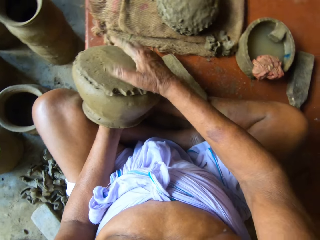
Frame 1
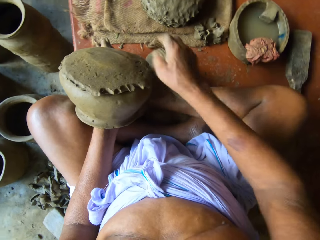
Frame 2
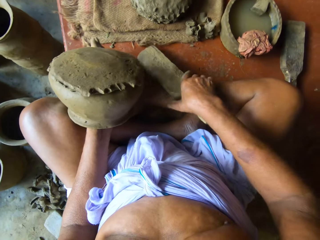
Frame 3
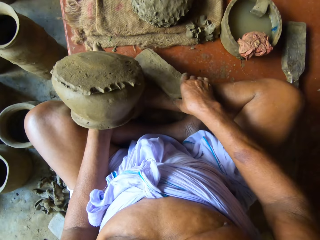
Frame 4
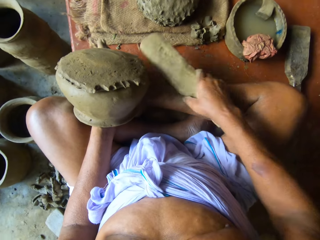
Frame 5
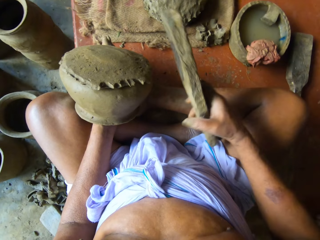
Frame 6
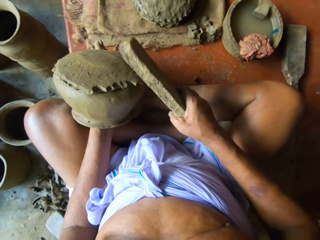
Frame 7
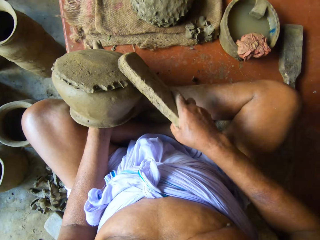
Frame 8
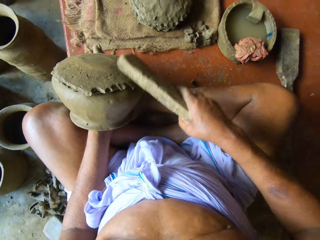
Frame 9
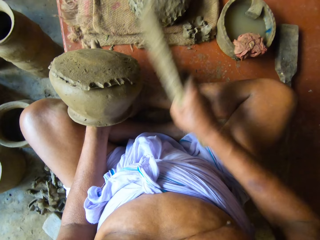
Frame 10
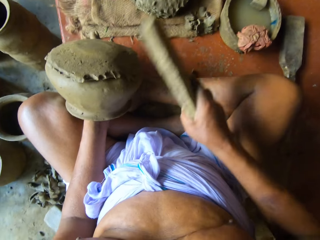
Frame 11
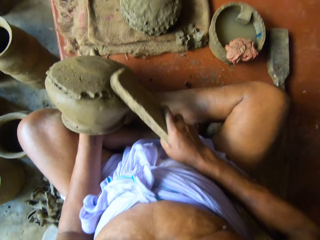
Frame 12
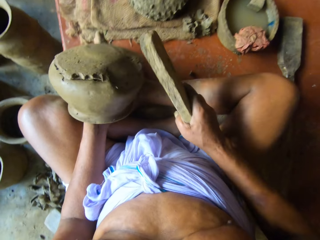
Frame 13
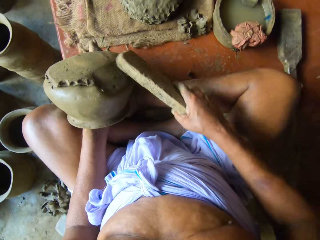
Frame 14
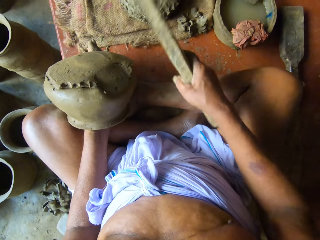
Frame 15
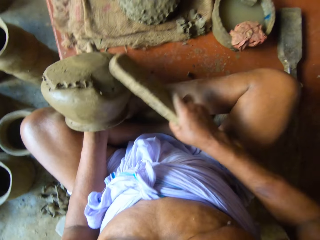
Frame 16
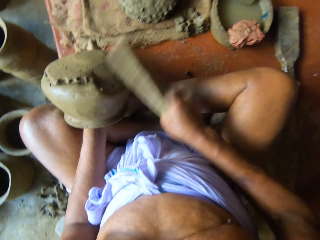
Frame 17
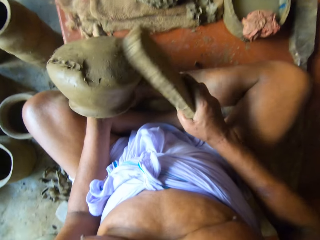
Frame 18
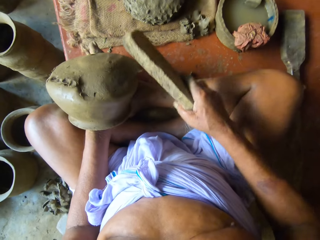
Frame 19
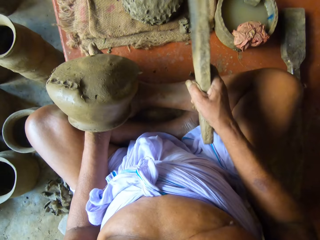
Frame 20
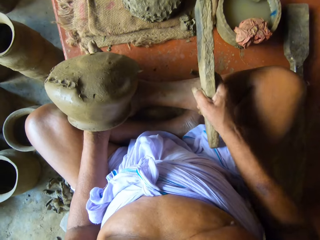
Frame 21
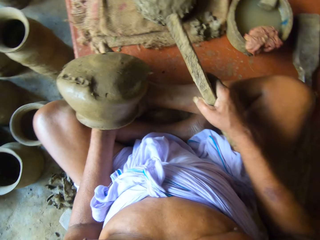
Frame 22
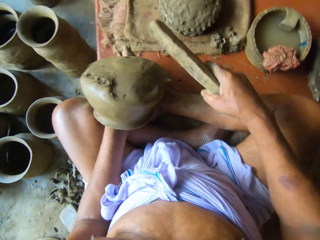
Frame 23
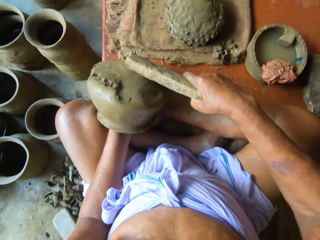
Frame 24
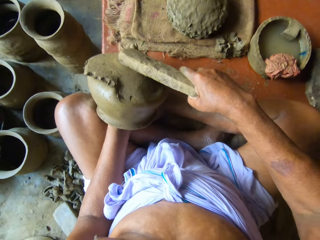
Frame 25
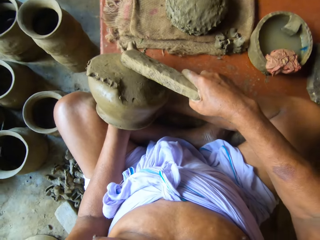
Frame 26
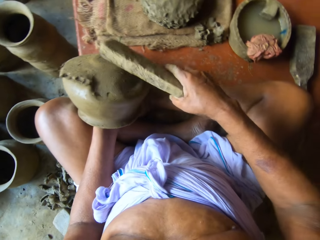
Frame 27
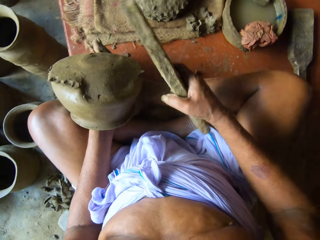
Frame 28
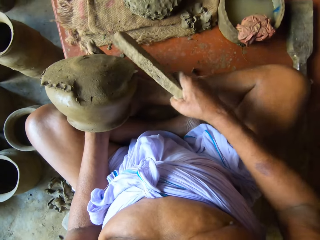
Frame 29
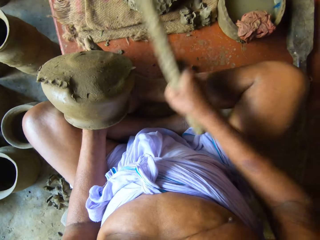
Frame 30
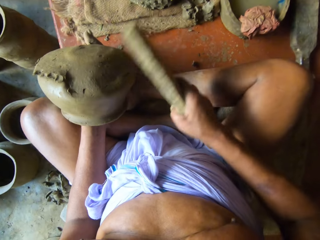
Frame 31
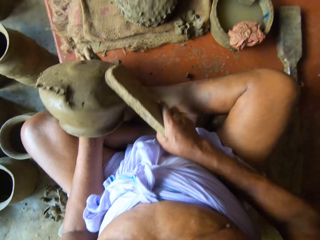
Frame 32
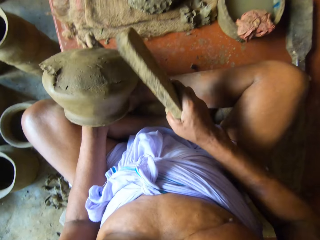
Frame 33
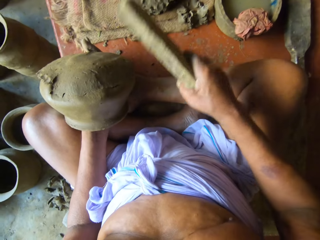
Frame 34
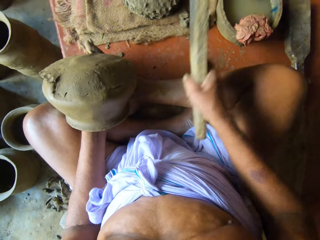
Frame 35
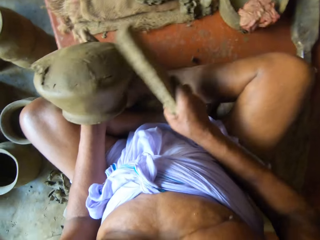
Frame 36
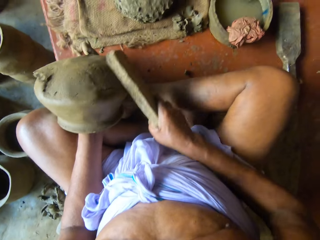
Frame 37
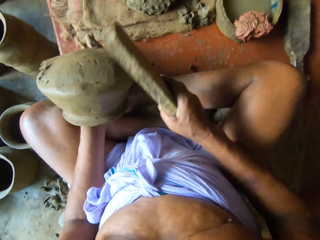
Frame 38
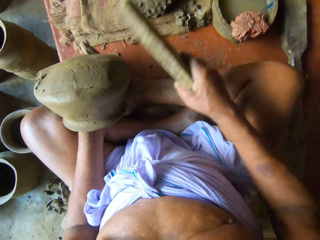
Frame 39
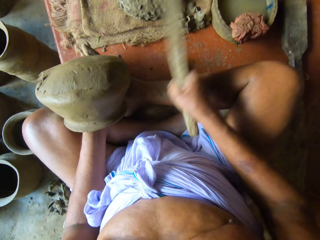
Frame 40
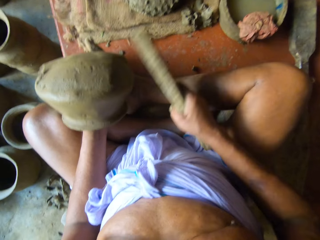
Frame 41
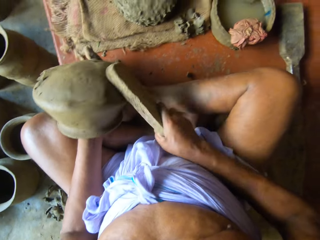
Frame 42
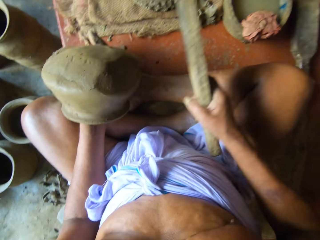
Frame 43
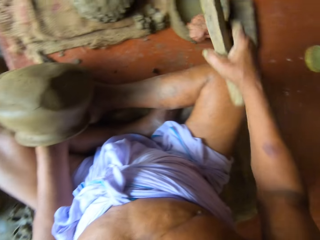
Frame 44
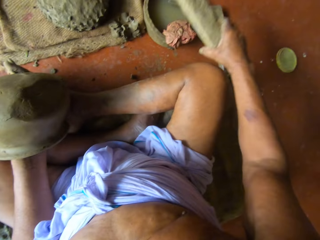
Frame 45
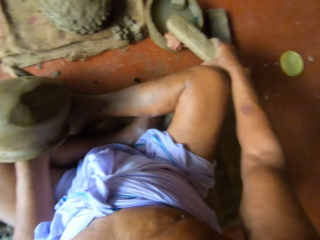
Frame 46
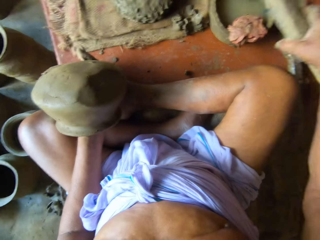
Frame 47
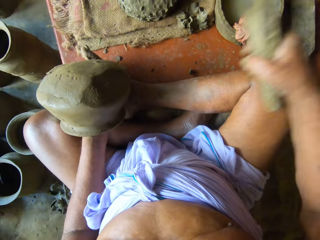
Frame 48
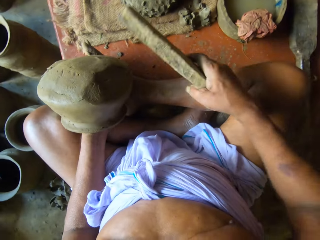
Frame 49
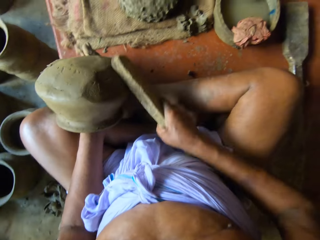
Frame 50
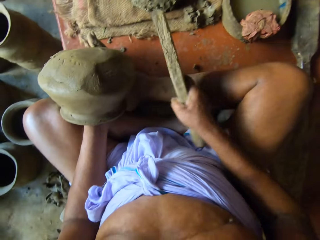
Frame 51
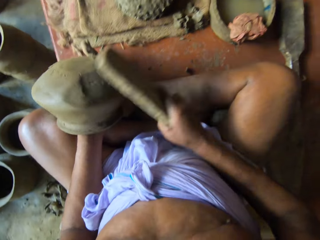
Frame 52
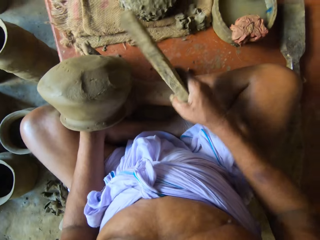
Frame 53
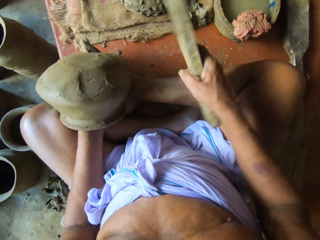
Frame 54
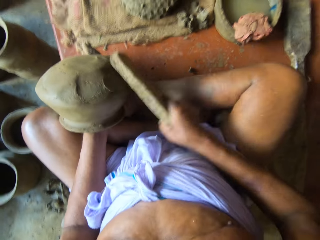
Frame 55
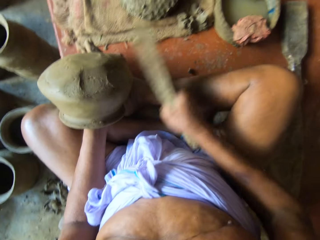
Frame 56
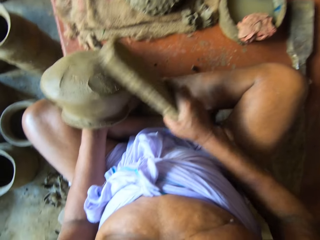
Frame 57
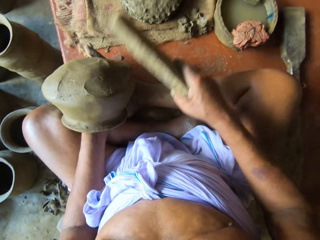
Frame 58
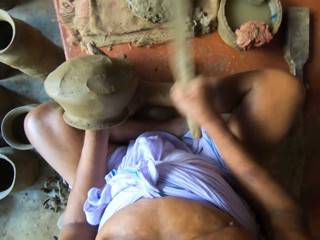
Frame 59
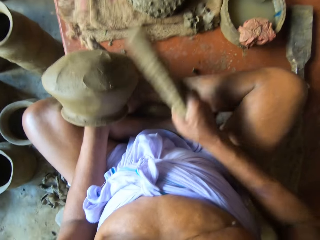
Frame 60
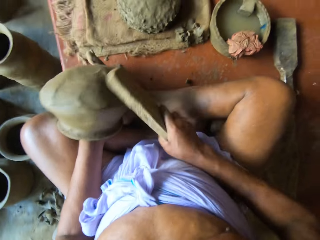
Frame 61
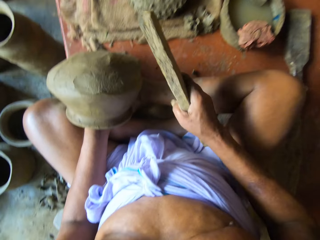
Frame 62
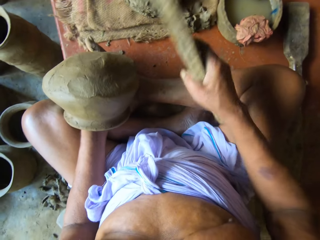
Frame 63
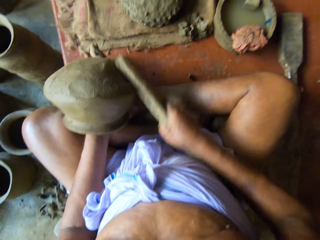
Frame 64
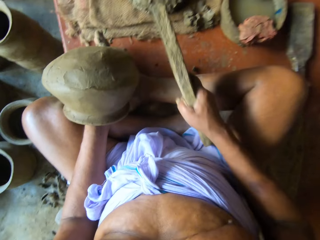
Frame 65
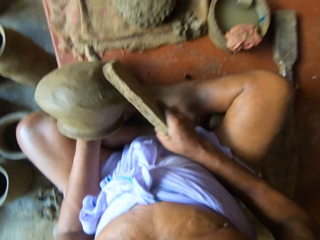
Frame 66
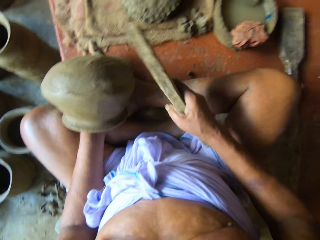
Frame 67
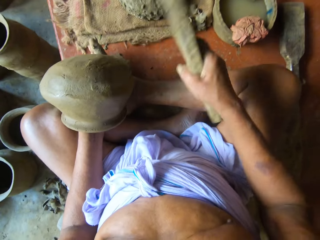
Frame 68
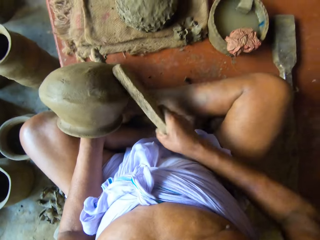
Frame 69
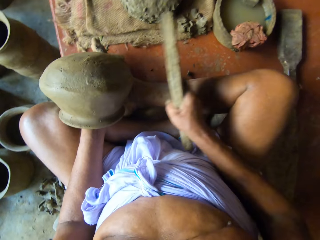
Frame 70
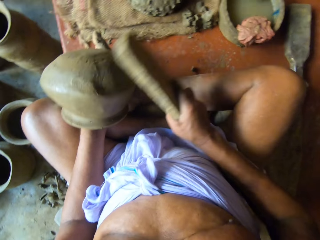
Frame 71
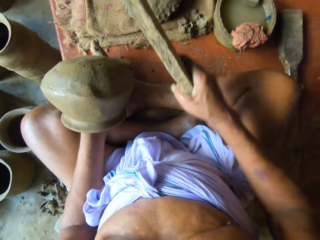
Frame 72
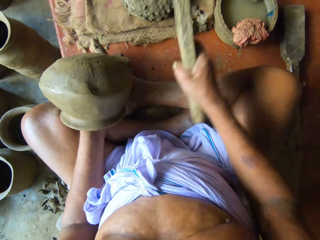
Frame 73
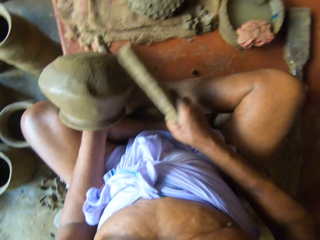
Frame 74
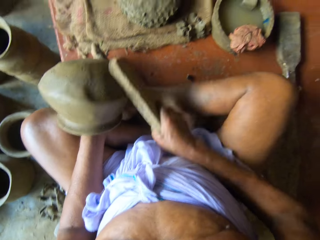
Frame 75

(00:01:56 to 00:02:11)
The camera wearer picks up the paddle from his right leg with his right hand. He touches the clay slab over the clay pot on his left hand with the paddle in his right hand. He shapes the pot with the wood. He beats the clay pot on his left hand against the clay anvil in his left hand with the paddle in his right hand. He taps the cloth on the bowl of water on the platform with the paddle in his right hand. He dips the wood in the dish with water. He beats the clay pot on his left hand against the clay anvil in his left hand with the paddle in his right hand. He shapes the pot with the wood.

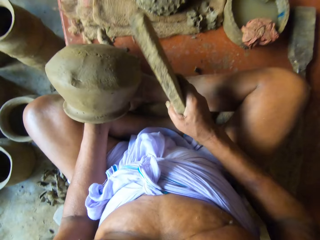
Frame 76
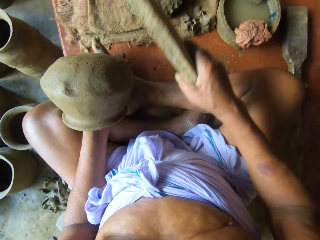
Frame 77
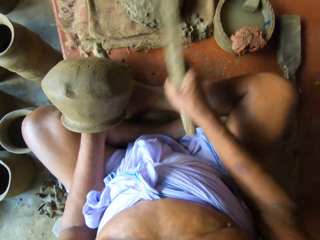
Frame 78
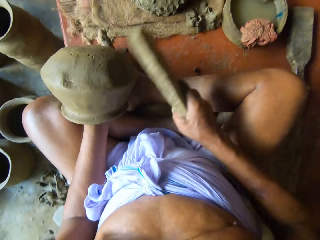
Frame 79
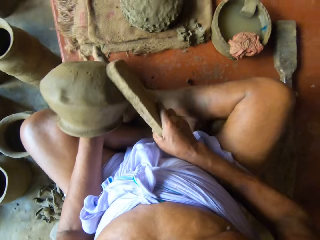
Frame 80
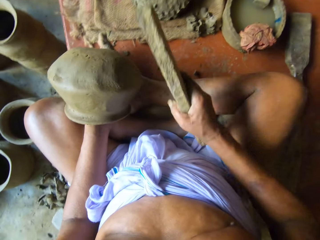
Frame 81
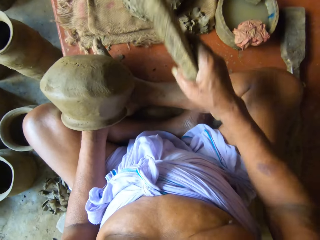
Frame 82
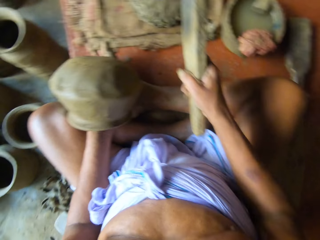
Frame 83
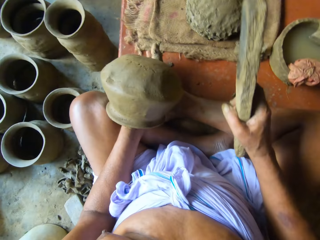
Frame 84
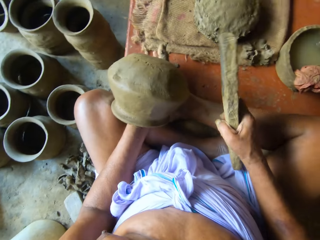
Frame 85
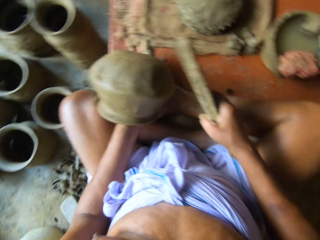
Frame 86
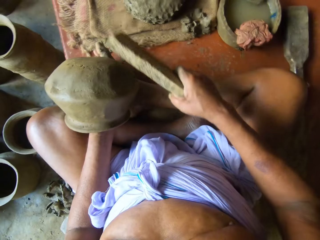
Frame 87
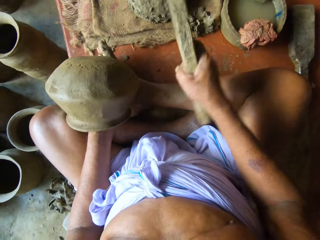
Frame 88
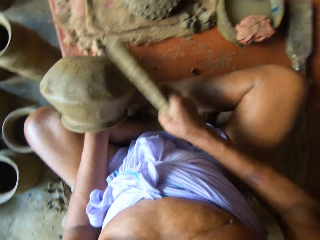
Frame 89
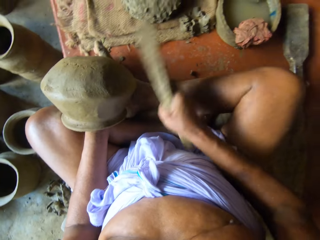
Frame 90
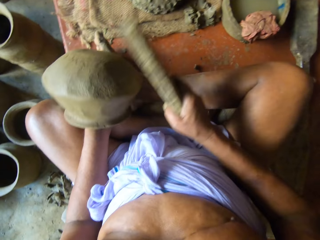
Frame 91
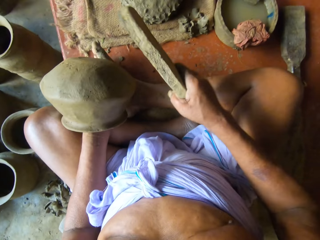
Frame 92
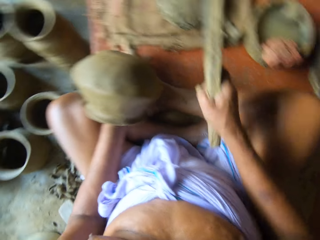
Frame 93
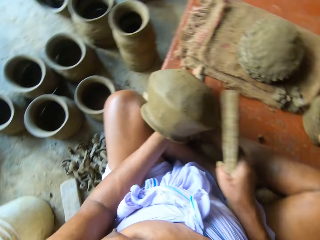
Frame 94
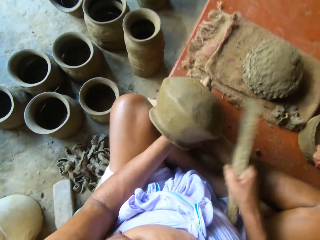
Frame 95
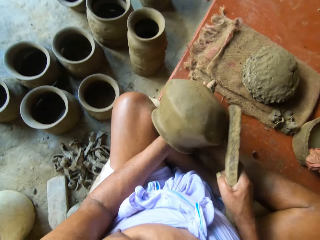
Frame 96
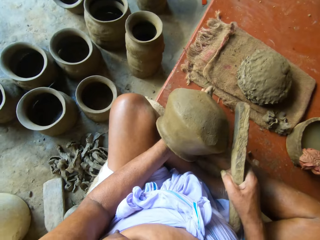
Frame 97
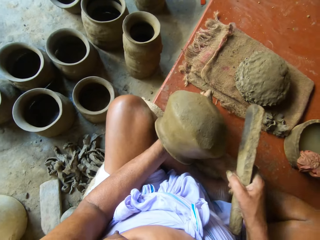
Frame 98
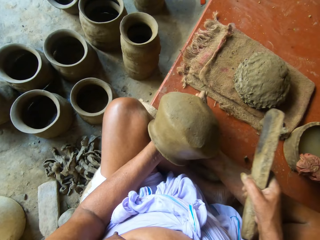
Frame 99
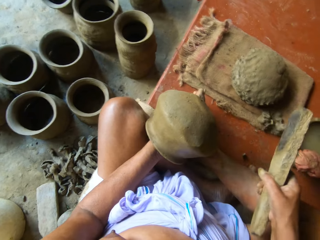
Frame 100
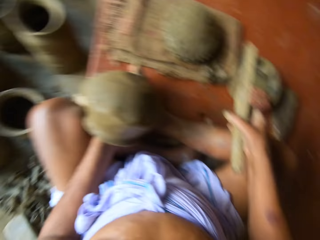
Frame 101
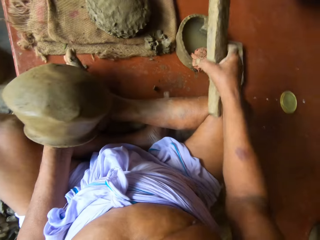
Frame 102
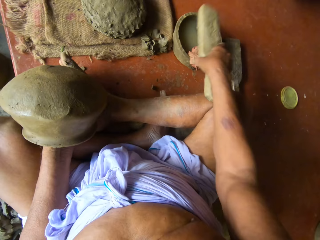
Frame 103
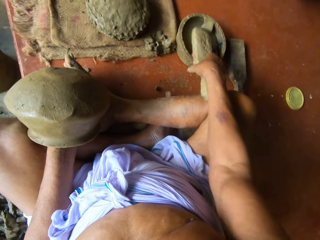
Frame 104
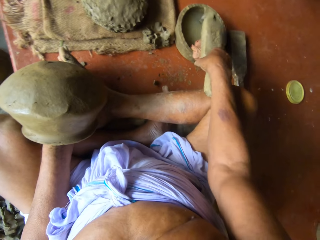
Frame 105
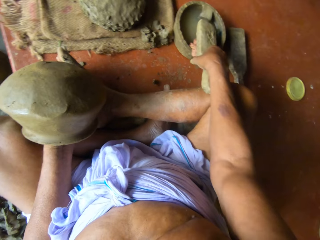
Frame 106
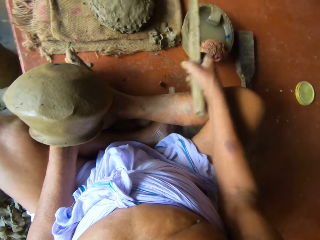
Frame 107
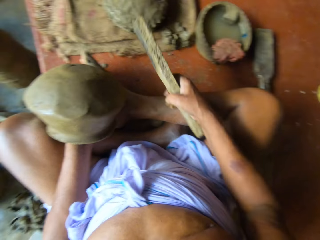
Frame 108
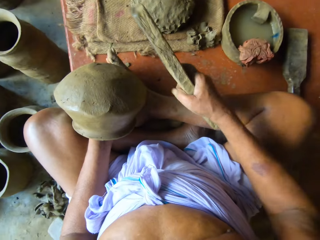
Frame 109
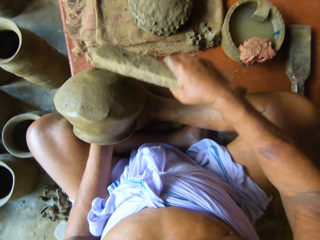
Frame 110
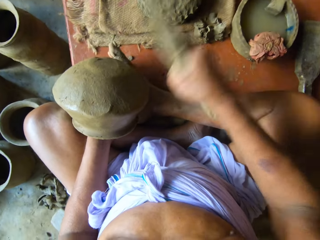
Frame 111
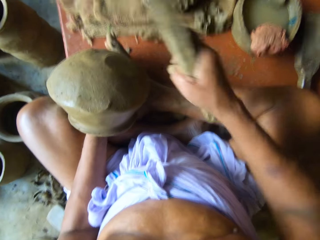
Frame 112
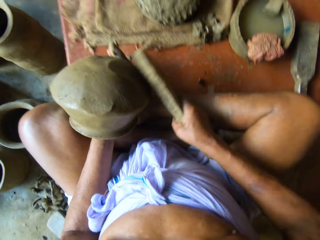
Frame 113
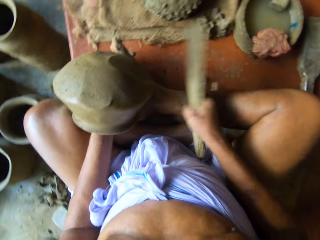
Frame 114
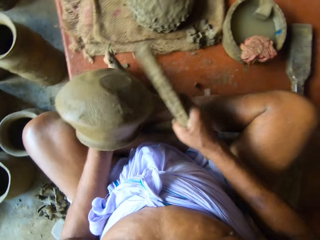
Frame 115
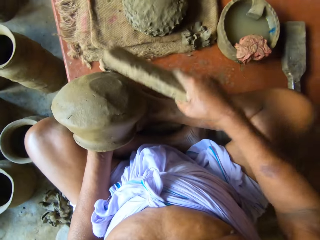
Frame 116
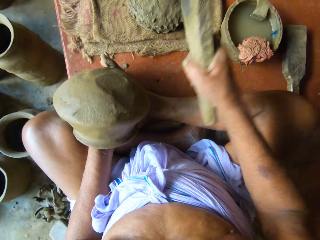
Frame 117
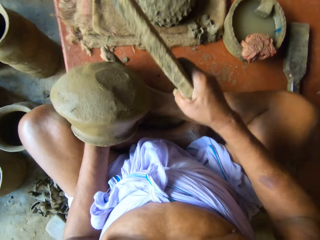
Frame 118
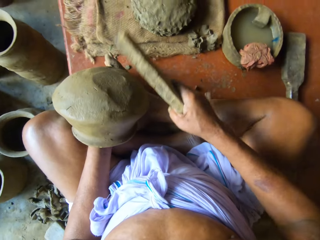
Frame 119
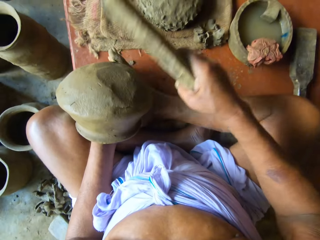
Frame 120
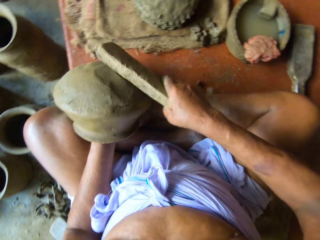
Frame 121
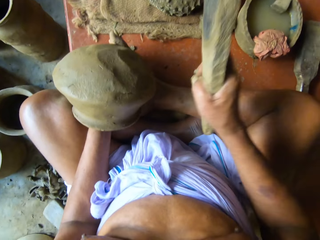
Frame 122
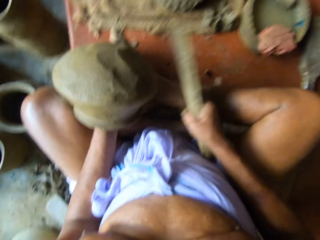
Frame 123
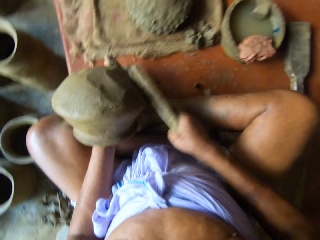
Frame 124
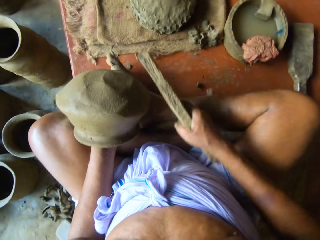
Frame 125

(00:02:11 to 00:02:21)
The camera wearer taps the cloth on the bowl of water on the platform with the paddle in his right hand. He dips the wood in the dish with water. He beats the clay pot on his left hand against the clay anvil in his left hand with the paddle in his right hand. He shapes the pot with the wood.
